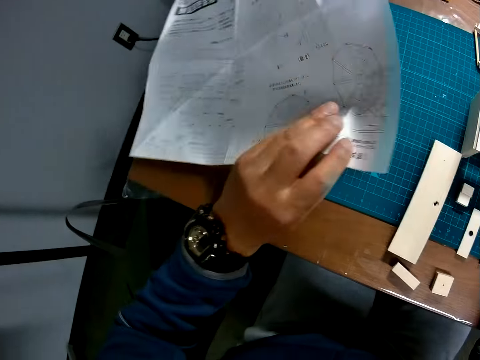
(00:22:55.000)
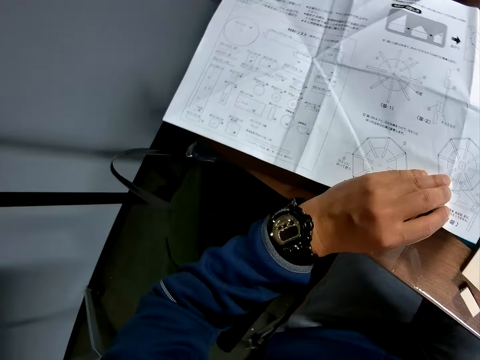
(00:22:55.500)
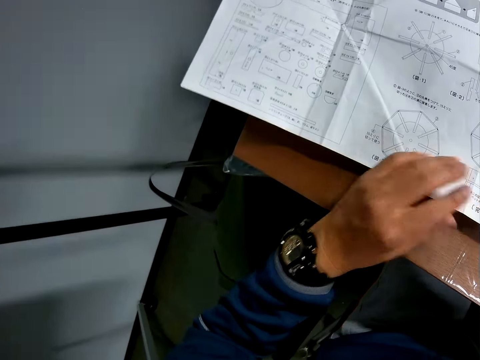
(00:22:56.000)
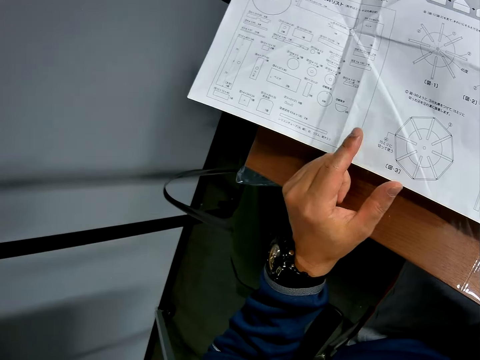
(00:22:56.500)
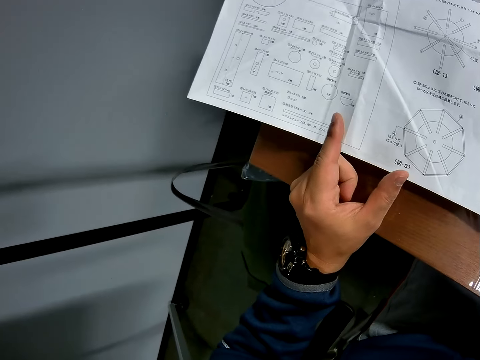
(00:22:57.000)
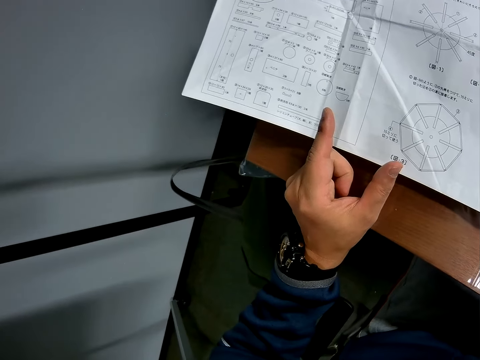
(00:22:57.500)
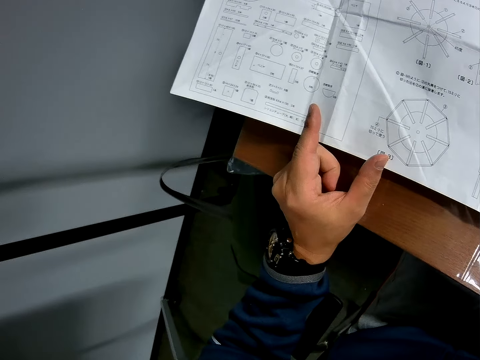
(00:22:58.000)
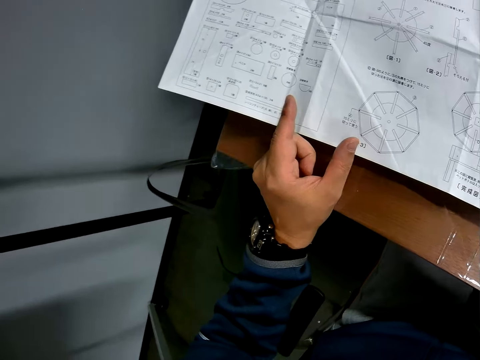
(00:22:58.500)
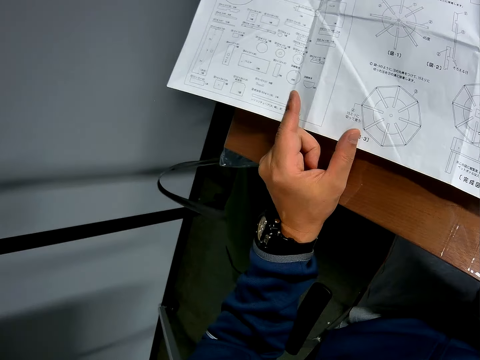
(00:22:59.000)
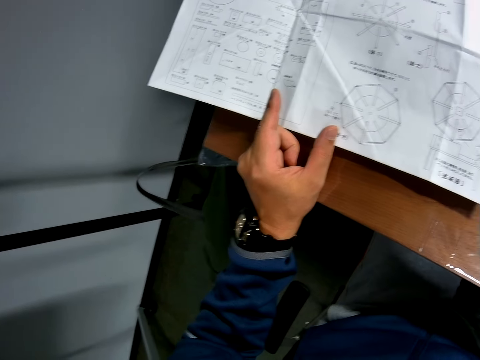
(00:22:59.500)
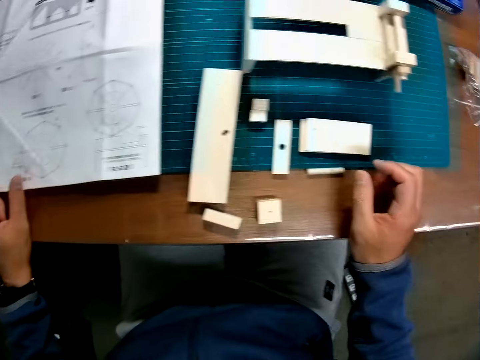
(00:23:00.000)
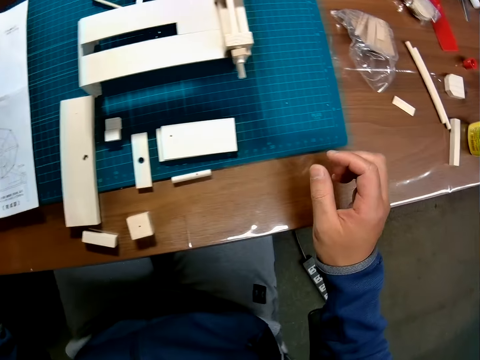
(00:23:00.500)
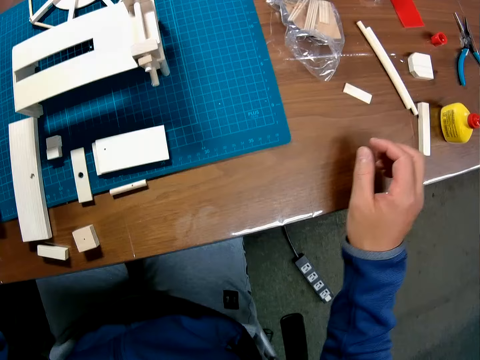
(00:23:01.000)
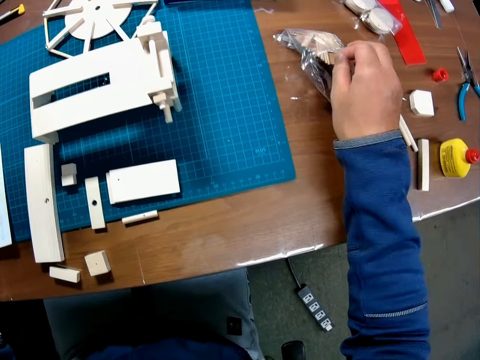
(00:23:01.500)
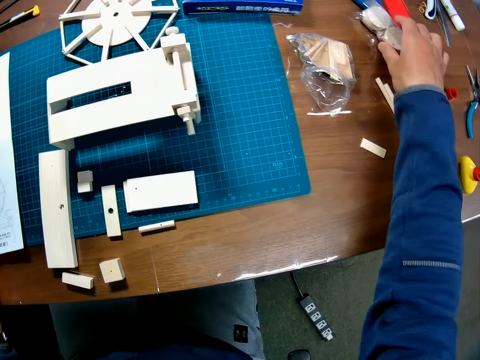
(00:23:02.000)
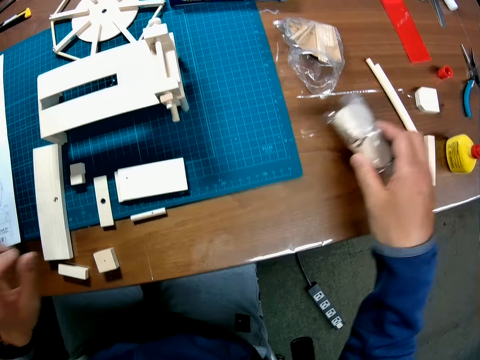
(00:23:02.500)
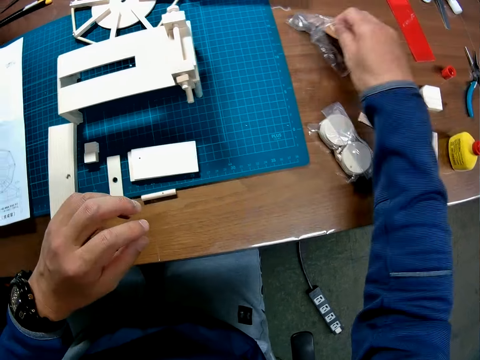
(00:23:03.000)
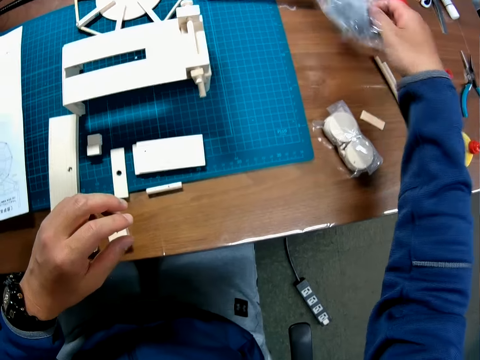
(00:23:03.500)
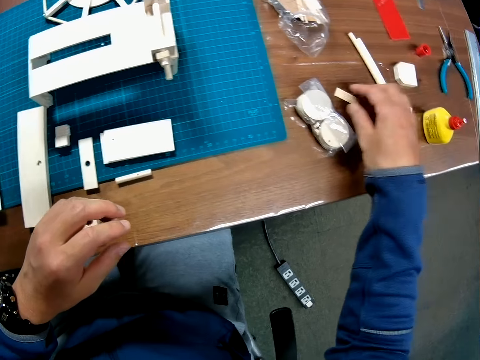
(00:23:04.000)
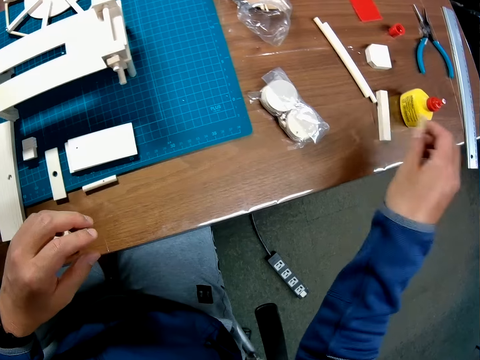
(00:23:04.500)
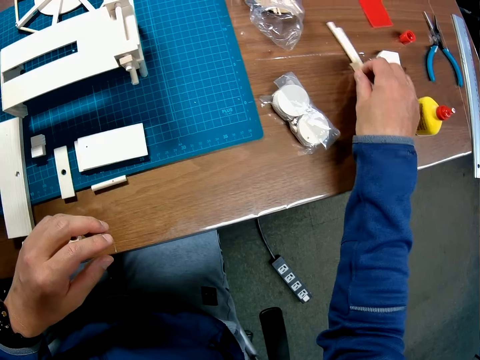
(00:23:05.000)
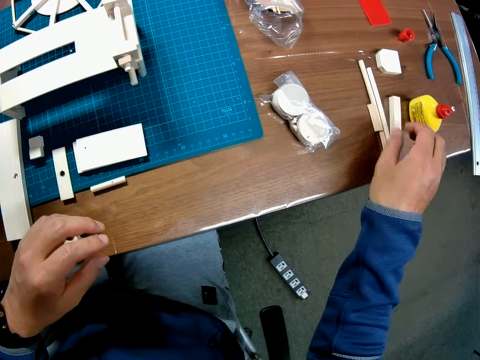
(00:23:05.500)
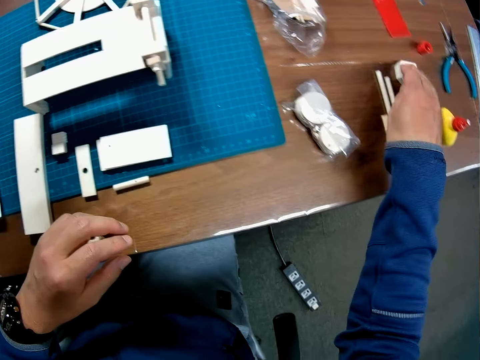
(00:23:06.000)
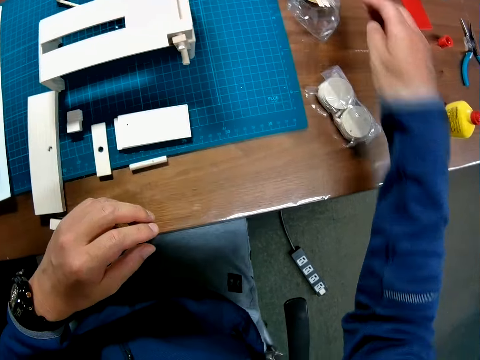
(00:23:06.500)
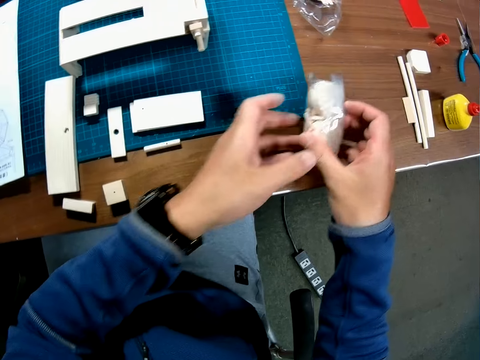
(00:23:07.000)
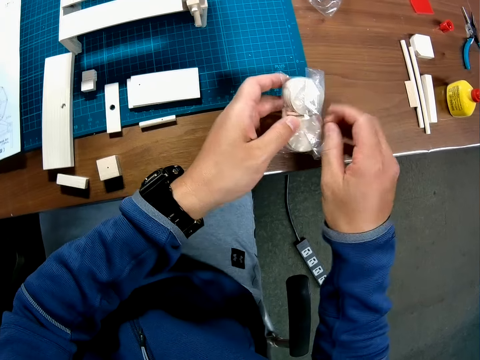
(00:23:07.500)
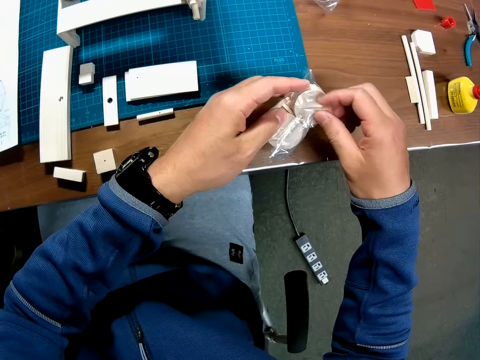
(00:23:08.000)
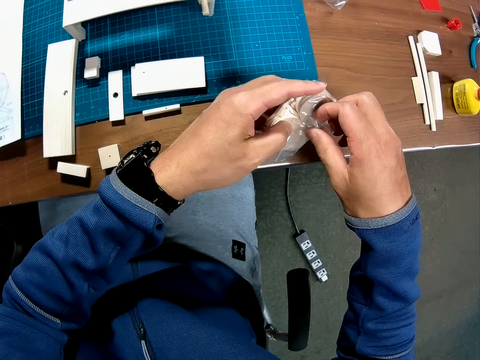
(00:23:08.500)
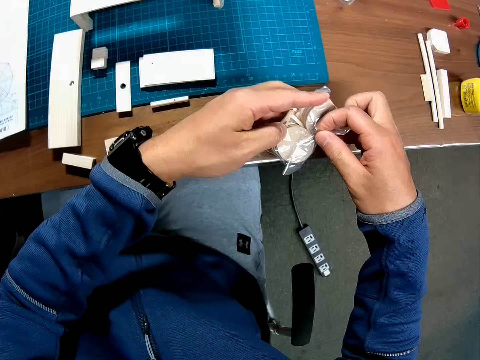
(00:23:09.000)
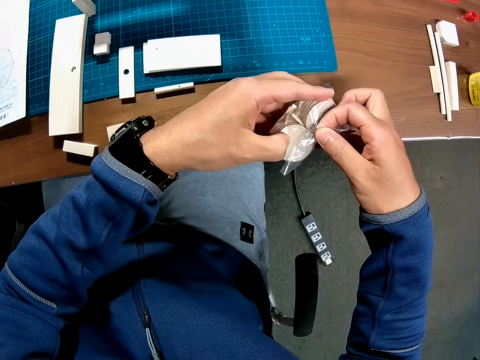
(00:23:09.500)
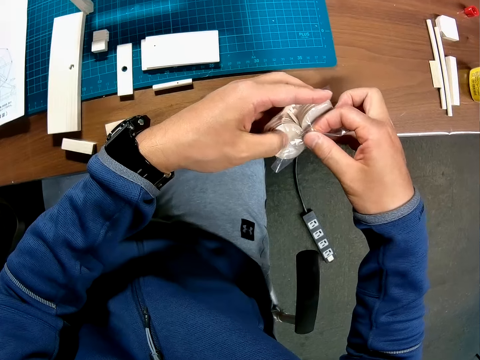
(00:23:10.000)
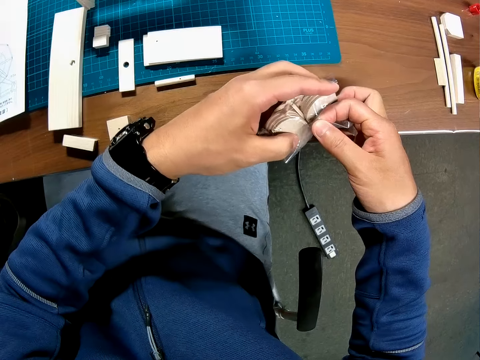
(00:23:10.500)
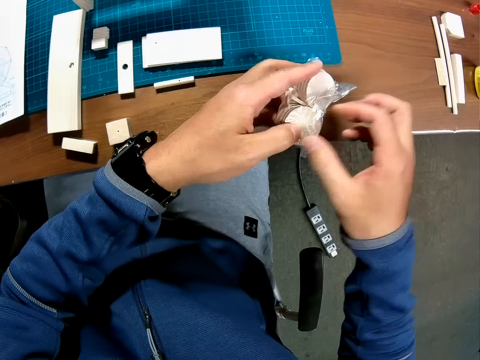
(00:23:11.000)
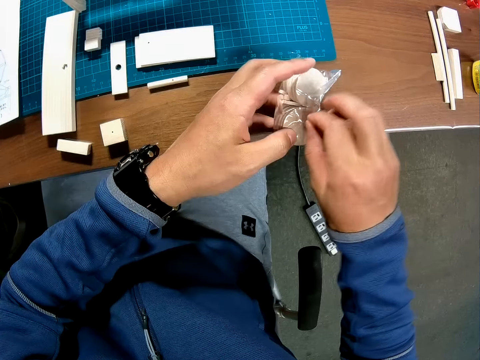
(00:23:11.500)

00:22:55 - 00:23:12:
The camera wearer turns over the instruction paper with his left hand. He touches a nylon packaging bag with his right hand. He pushes aside a paper with pieces of wood. He picks up the nylon packaging bag with his right hand and drops the nylon packaging bag on the table with his right hand. He picks up the nylon packaging bag with his right hand again and drops the nylon packaging bag on the table with his right hand again. He picks up a piece of wood. He adjusts the wooden pieces on the table with his right hand. He holds the pieces of wood together and places the pieces of wood on the table. He slightly pushes aside the paper with pieces of wood. He carries the nylon packaging bag. He picks up the paper with pieces of wood. He opens the nylon packaging bag with both hands.

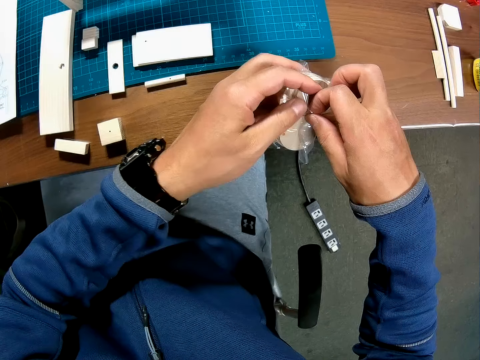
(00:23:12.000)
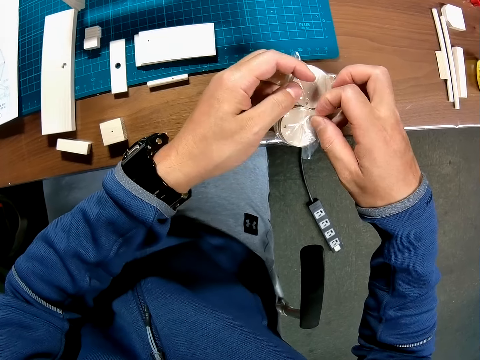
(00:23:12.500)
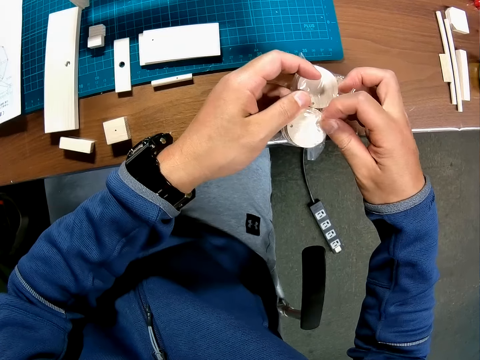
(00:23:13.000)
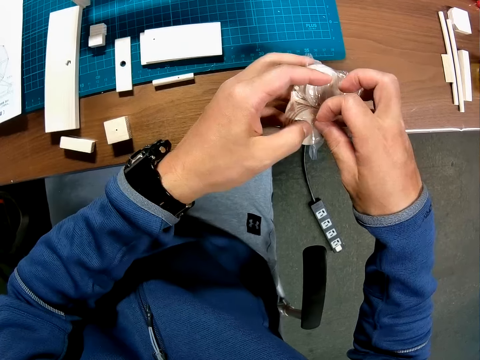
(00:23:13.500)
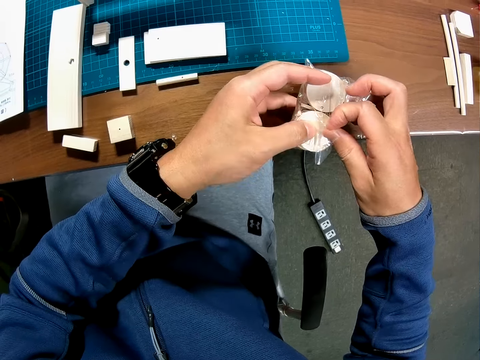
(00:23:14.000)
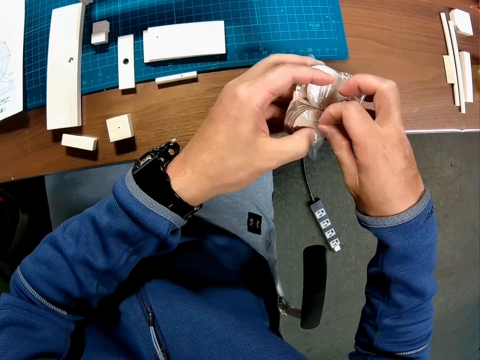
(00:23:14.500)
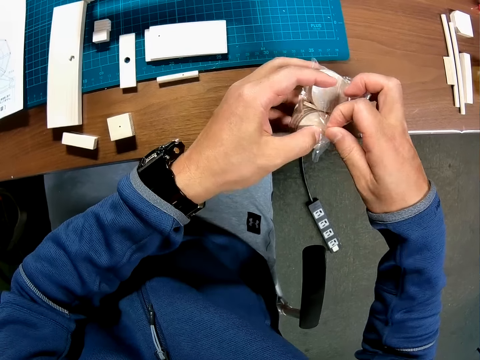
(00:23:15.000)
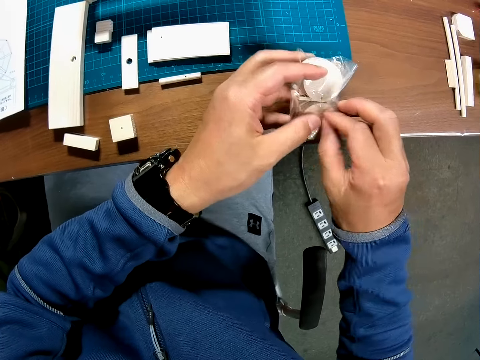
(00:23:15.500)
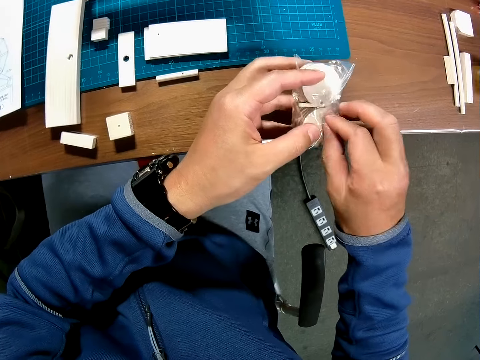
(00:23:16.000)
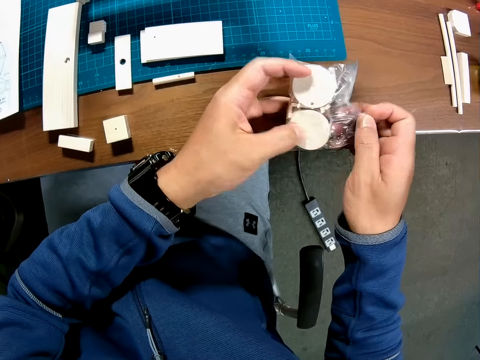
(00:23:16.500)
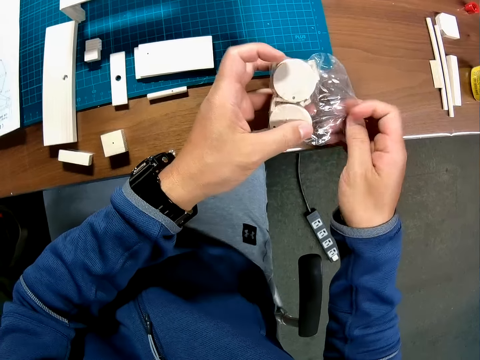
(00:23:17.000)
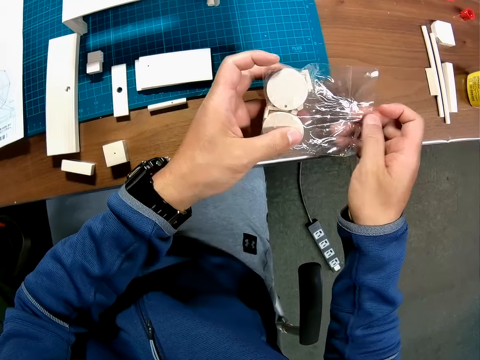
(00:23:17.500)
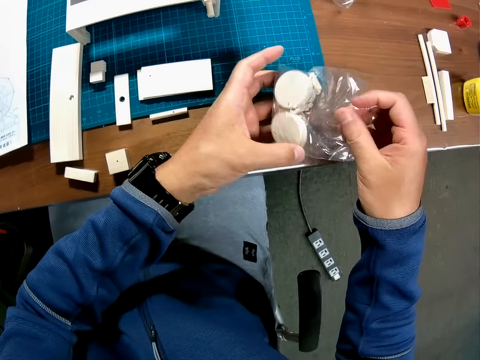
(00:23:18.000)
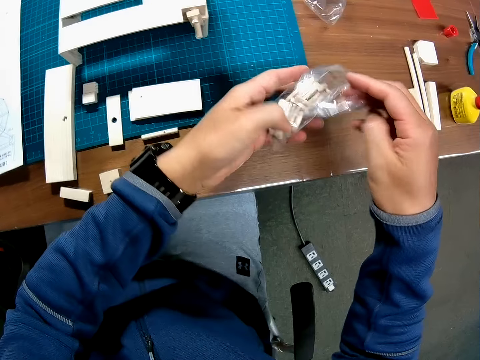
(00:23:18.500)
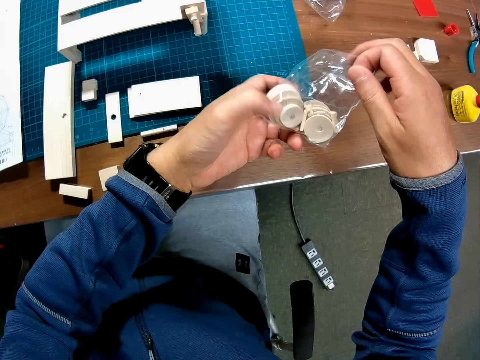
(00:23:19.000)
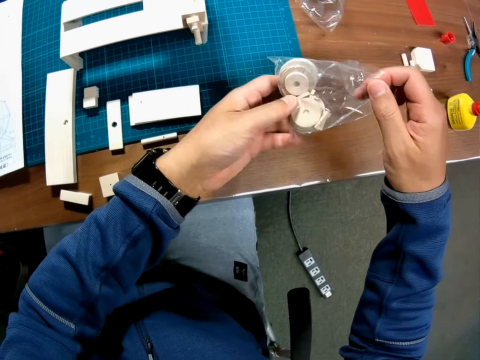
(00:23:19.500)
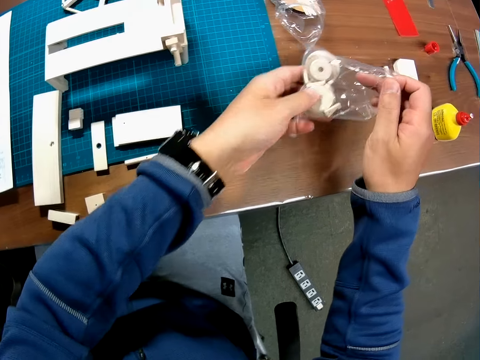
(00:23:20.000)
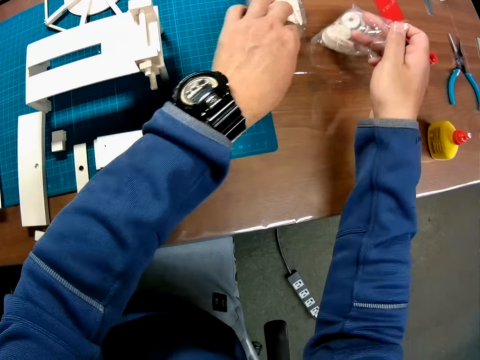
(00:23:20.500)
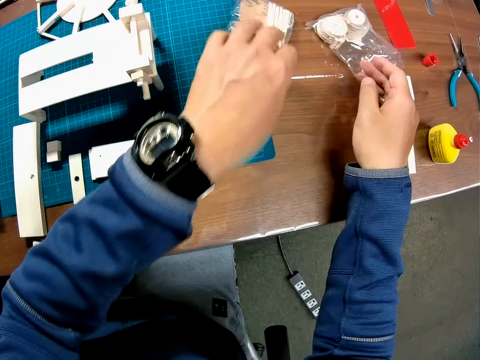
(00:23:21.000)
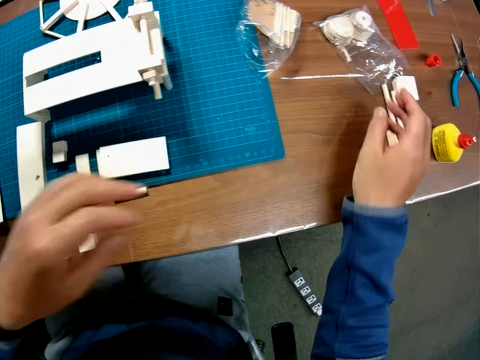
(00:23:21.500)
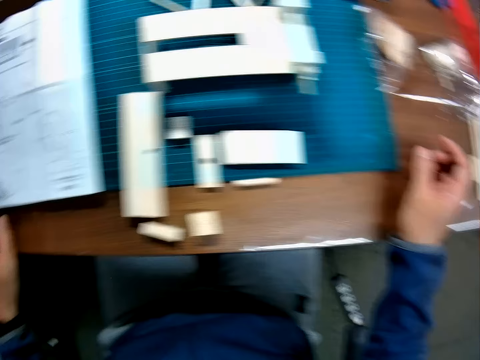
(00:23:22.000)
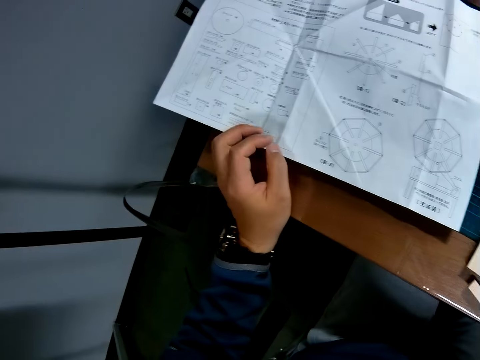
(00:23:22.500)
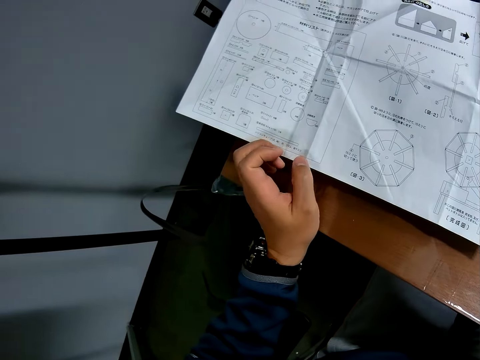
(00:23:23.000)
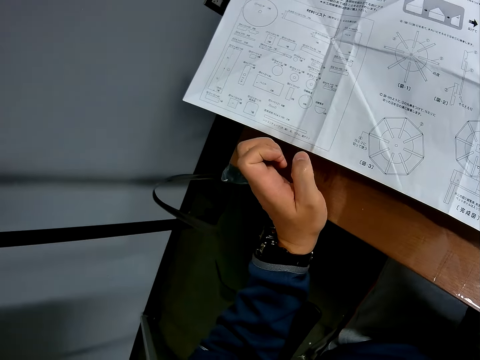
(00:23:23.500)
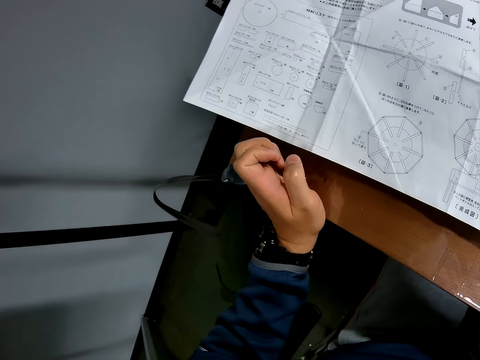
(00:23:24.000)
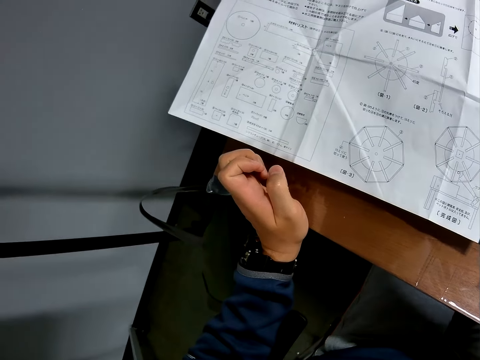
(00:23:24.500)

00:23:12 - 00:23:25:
The camera wearer drops the nylon packaging bag on the table with his right hand. He slightly pushes aside a paper with pieces of wood. He reads the instruction manual.
